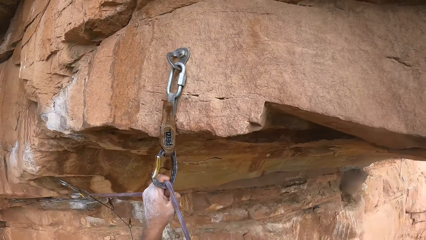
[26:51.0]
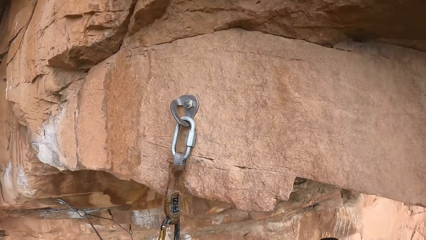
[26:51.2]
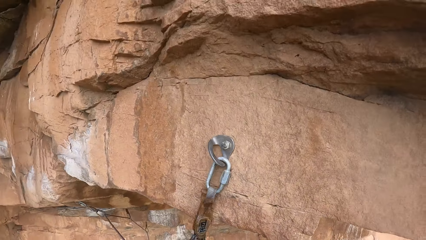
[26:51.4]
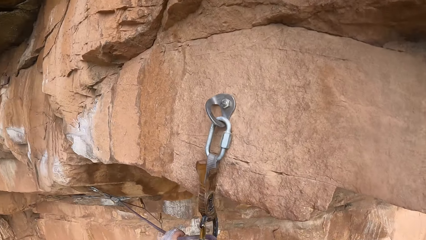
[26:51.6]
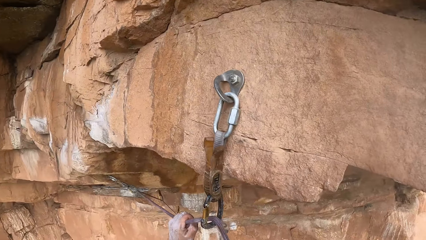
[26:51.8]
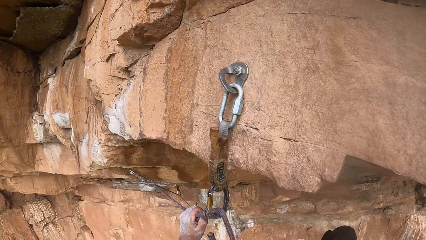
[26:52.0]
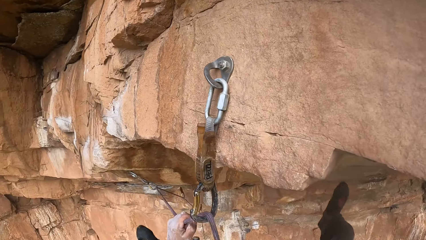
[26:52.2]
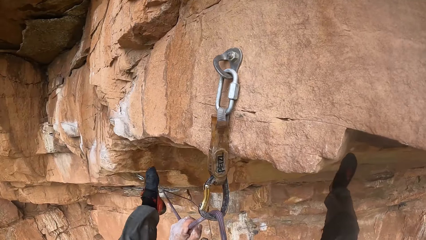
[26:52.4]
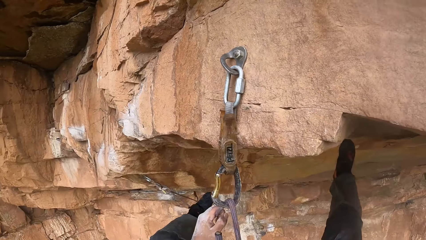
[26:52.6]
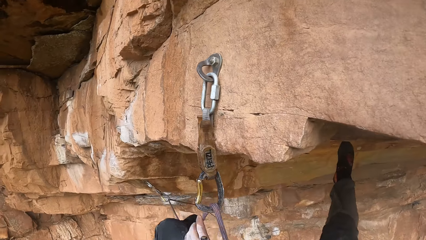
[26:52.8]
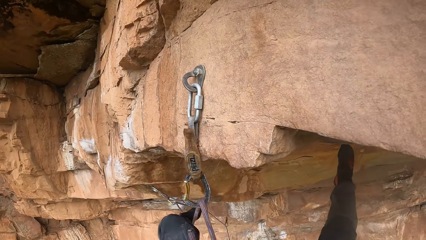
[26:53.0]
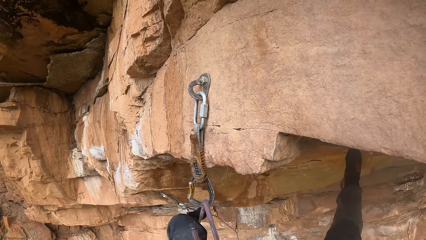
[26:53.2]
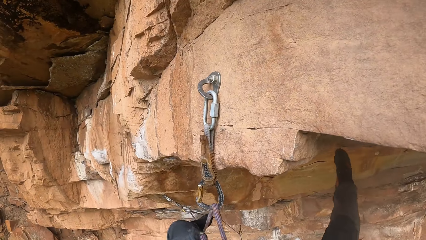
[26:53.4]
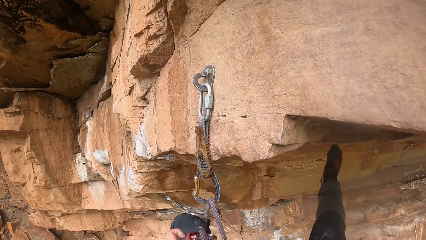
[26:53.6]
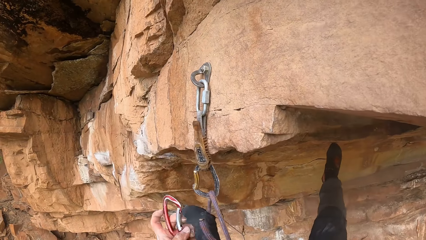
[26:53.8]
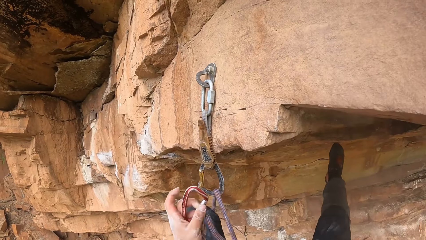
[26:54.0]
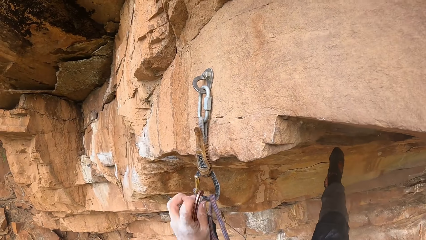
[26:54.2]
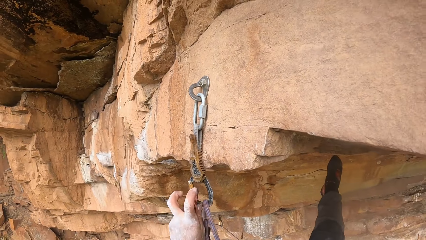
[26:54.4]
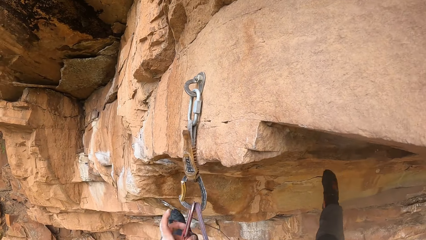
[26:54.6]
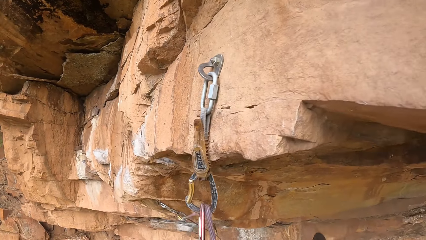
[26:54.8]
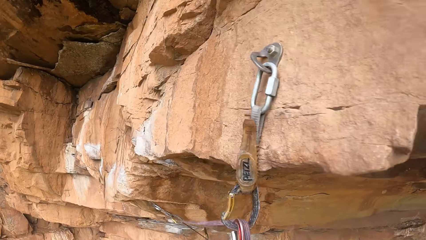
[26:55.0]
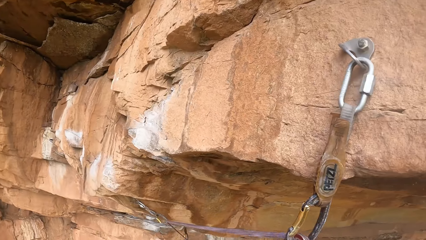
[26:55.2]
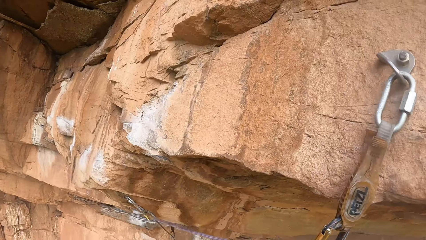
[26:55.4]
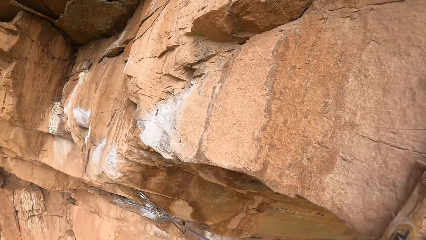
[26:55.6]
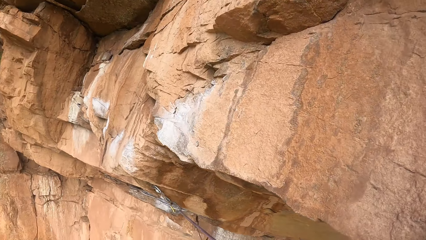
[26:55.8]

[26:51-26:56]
The camera wearer looks around.

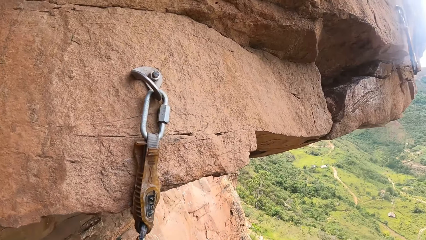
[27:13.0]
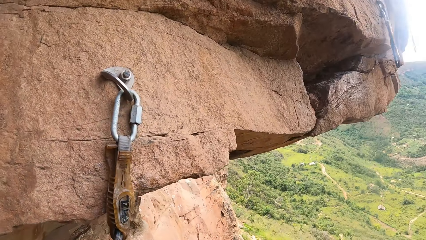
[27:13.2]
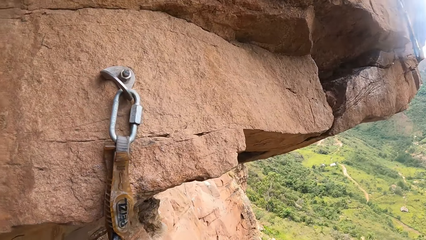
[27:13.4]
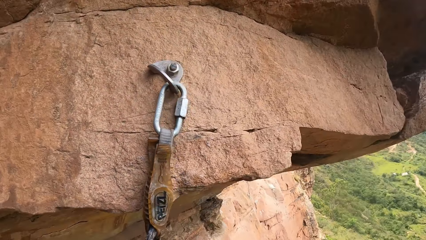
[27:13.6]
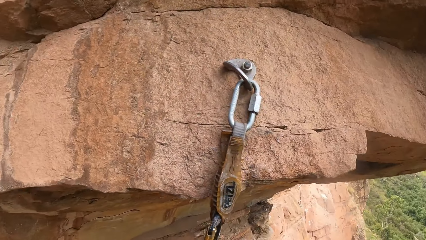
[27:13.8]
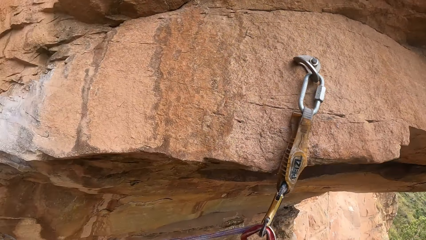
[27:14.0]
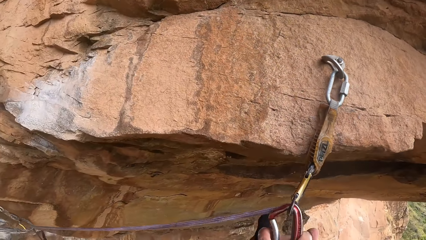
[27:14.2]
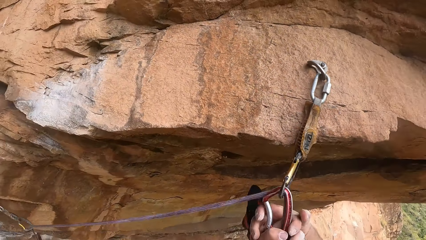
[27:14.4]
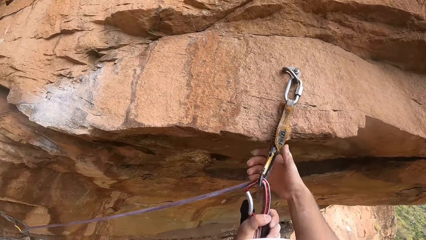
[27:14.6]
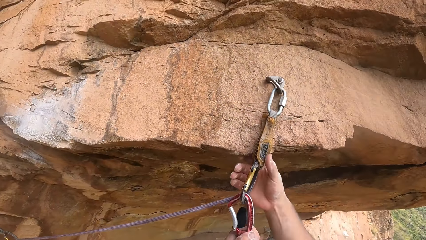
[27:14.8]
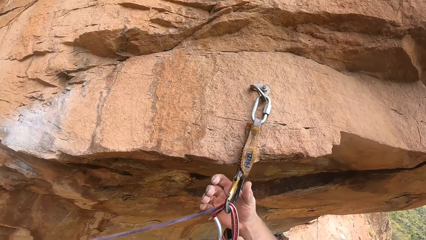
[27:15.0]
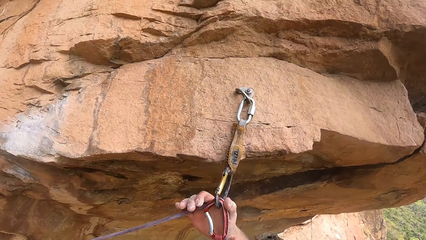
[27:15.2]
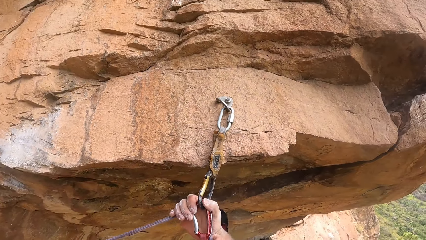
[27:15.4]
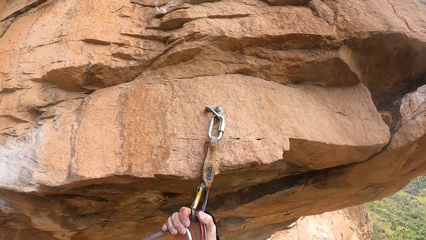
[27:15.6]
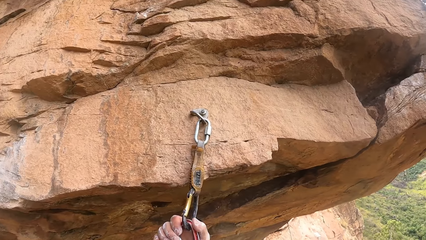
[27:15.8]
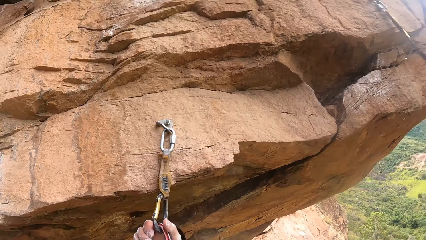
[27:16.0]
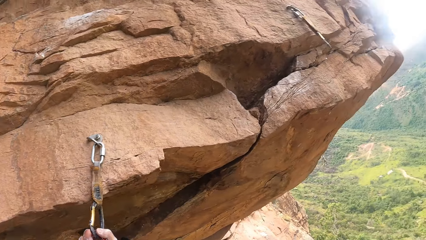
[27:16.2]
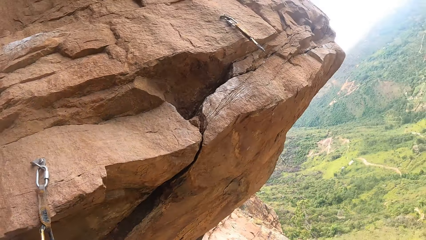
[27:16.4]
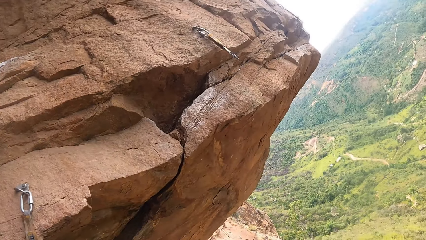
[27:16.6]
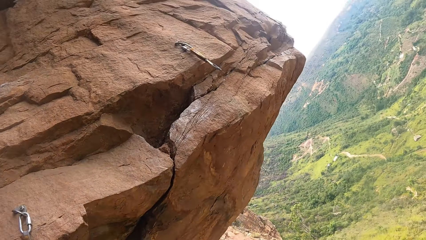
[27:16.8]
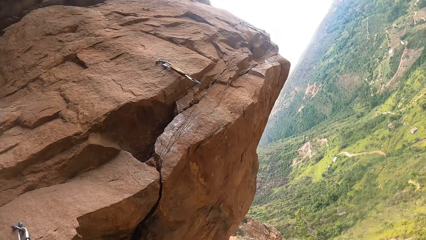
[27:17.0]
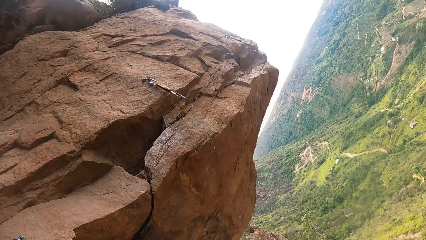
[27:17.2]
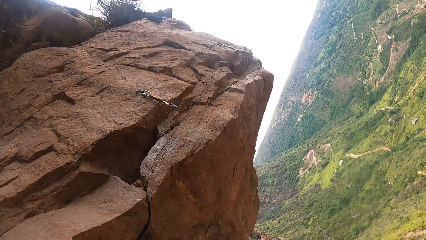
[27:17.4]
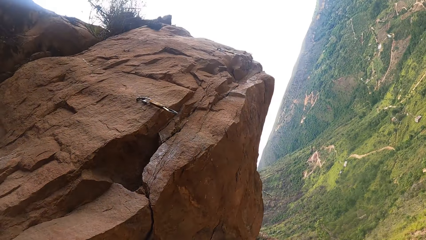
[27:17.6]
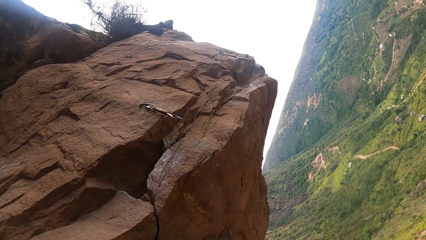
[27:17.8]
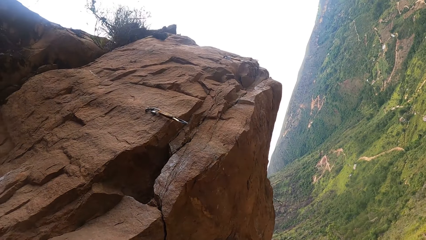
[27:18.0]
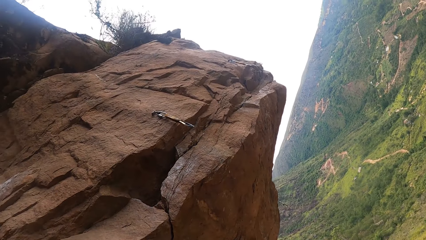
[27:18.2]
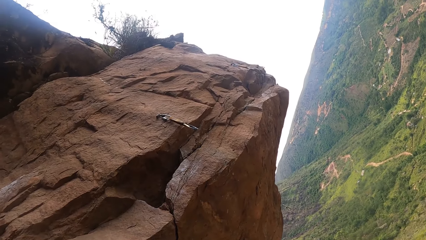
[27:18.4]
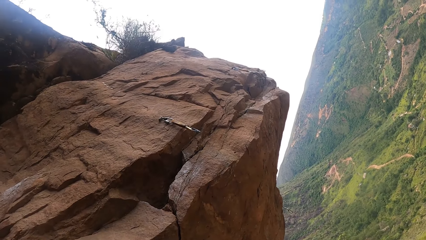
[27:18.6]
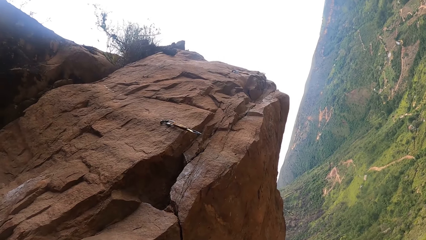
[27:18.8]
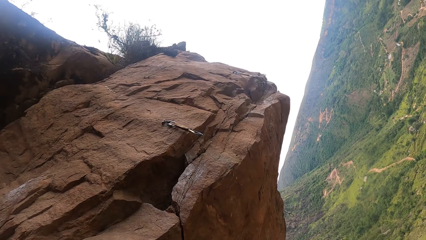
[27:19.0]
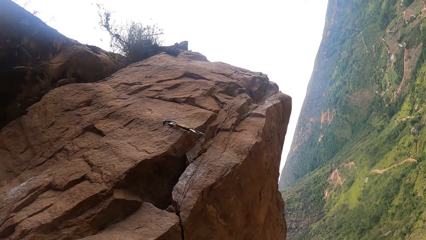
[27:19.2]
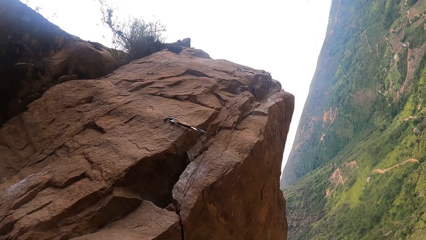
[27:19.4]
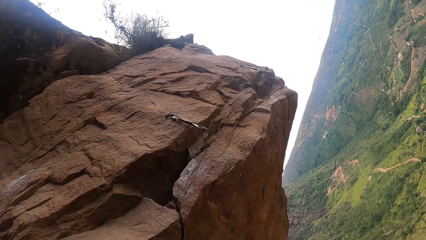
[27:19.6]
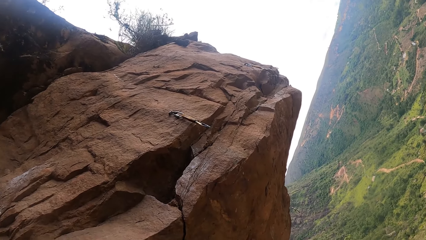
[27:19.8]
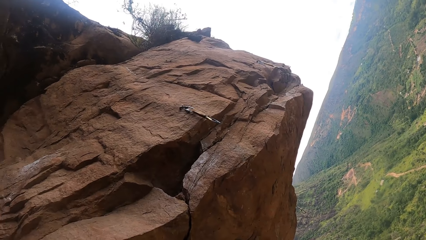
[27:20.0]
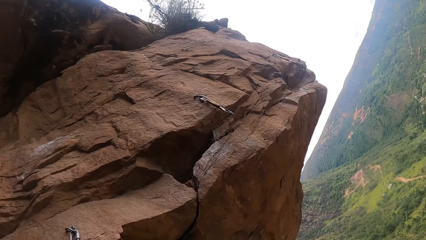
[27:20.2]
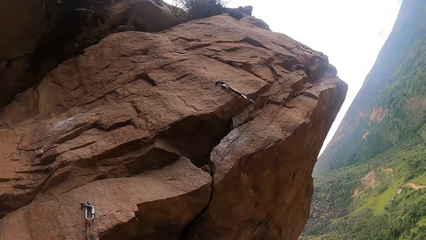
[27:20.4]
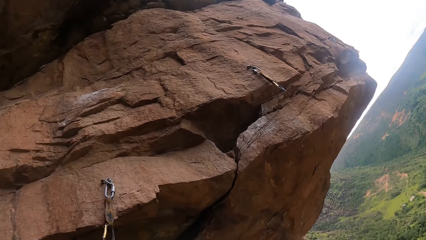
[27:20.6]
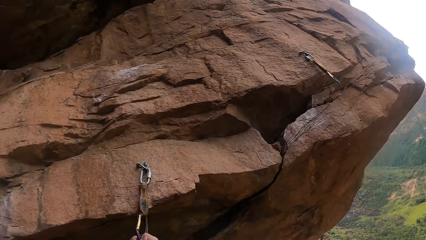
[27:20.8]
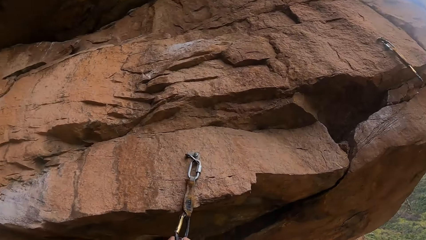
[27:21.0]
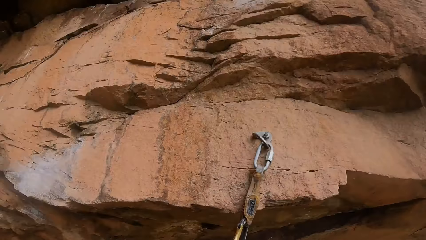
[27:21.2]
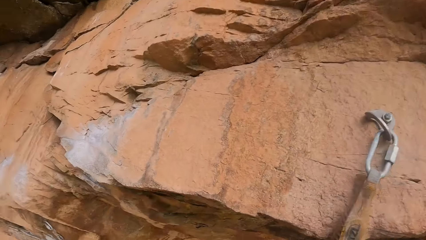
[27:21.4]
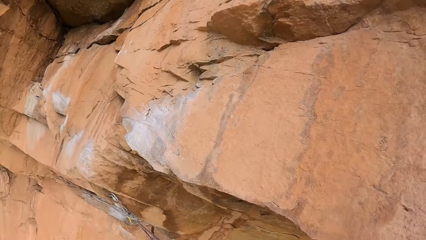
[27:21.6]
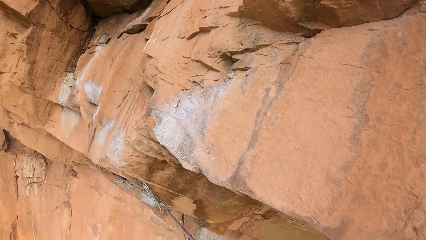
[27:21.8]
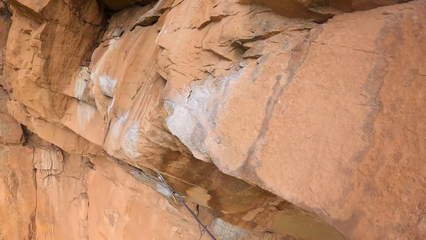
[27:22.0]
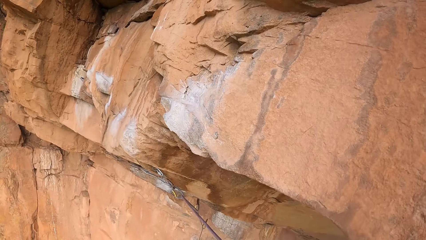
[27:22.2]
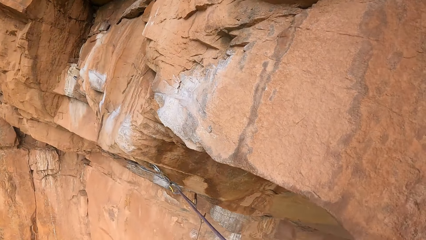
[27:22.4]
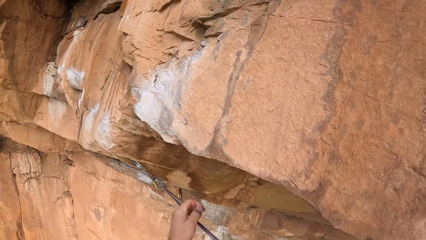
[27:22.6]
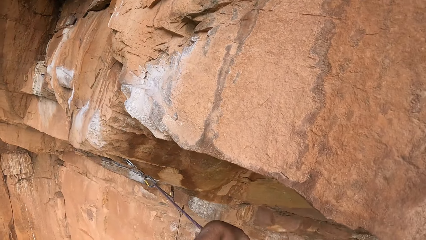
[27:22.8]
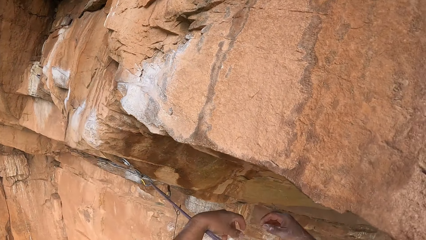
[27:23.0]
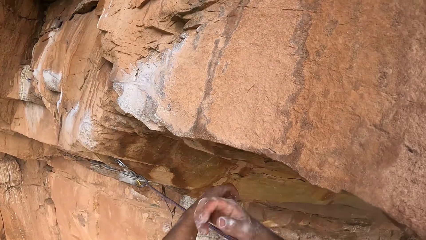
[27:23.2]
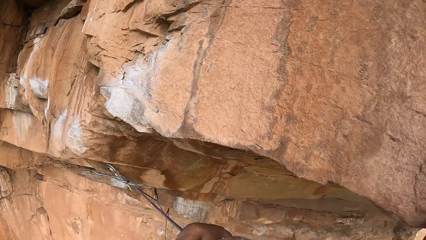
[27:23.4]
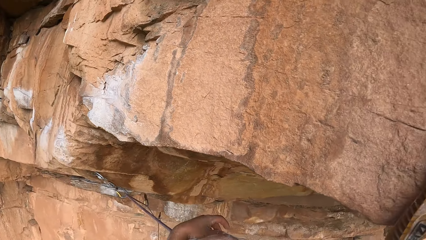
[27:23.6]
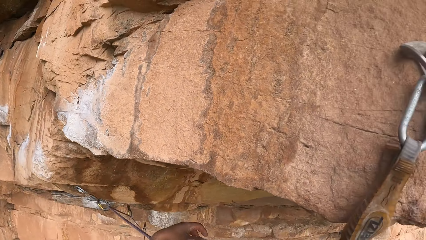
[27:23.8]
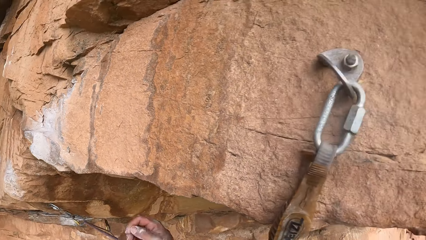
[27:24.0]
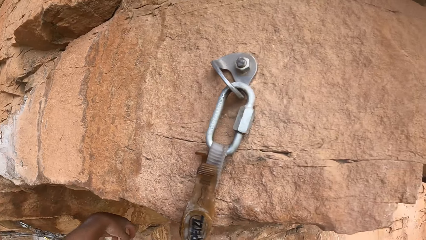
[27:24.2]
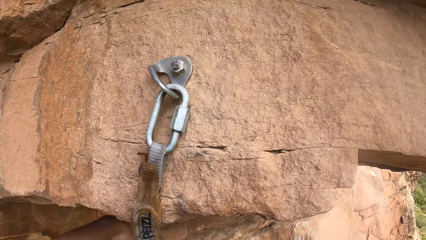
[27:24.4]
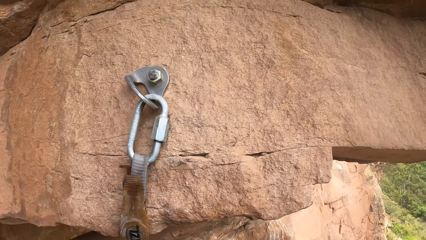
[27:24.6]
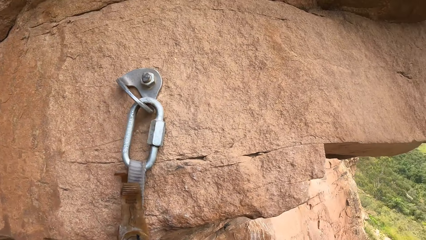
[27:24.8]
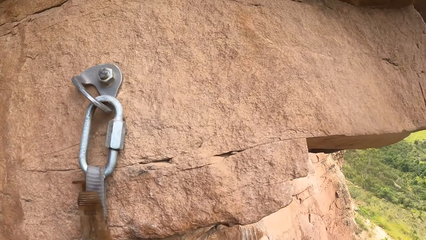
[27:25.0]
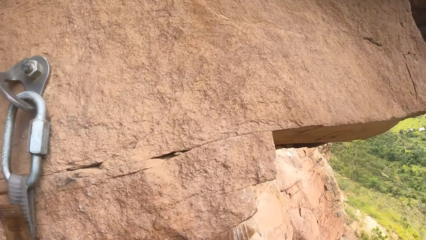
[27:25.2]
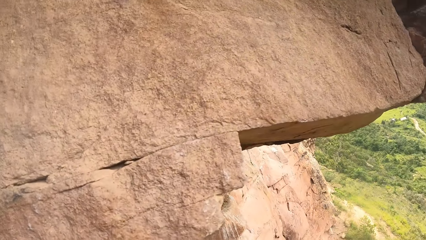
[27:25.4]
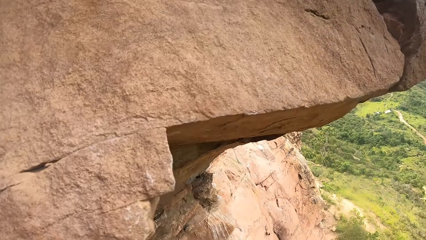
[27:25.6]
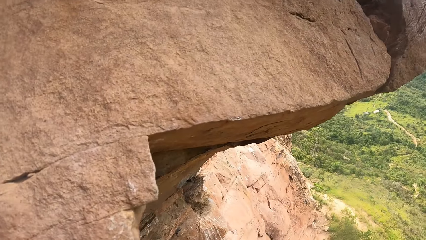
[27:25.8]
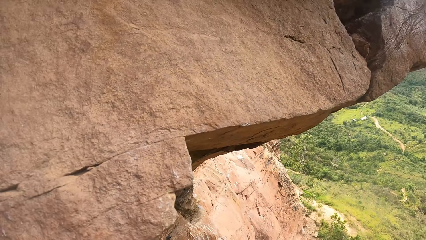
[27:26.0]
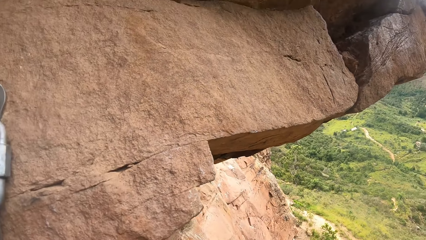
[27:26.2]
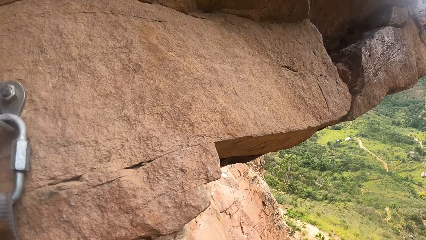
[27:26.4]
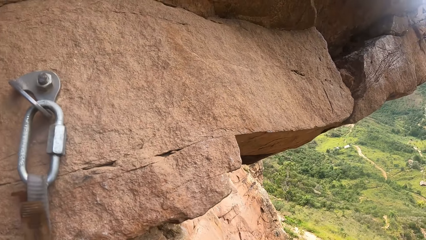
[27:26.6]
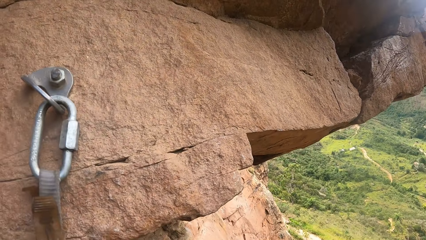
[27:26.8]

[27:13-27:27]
The camera wearer holds the rope. They hold onto the rope. They look up the mountain. They look down from the mountain. They hold the rope.
